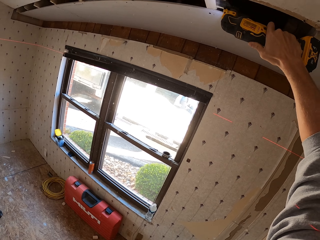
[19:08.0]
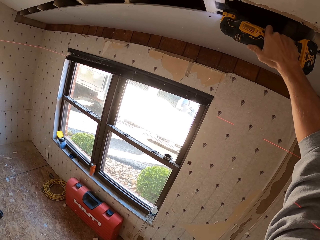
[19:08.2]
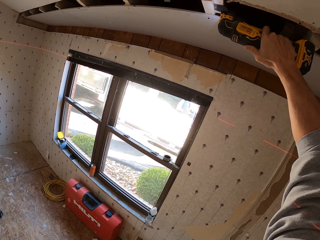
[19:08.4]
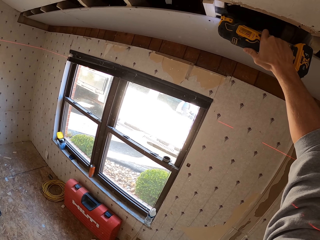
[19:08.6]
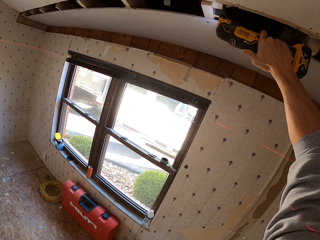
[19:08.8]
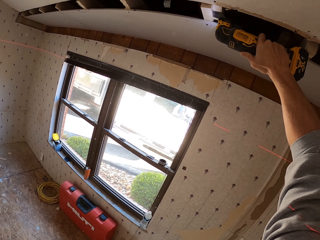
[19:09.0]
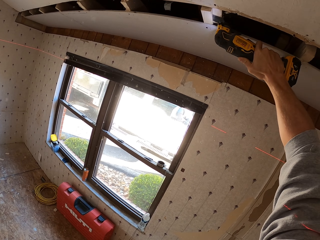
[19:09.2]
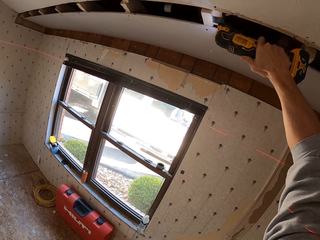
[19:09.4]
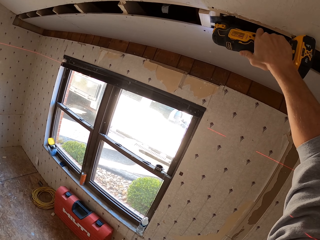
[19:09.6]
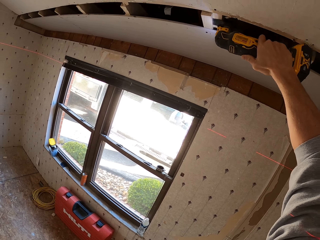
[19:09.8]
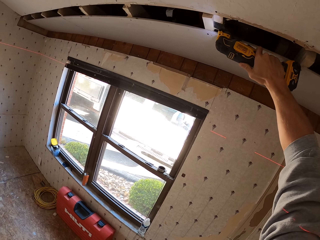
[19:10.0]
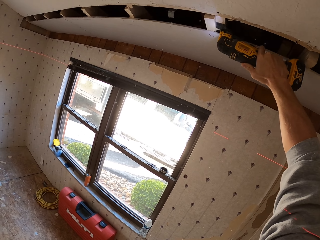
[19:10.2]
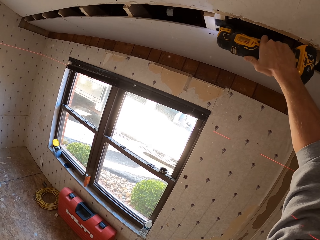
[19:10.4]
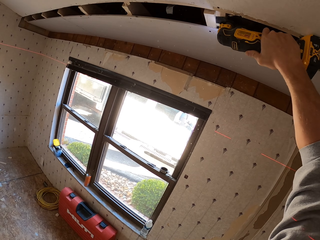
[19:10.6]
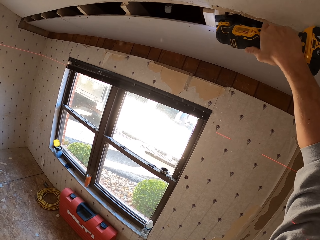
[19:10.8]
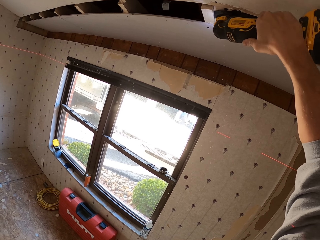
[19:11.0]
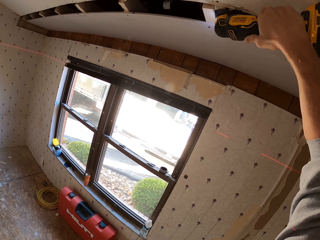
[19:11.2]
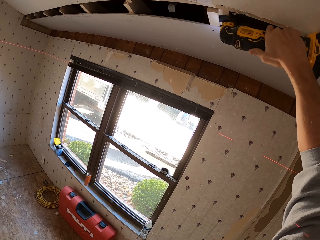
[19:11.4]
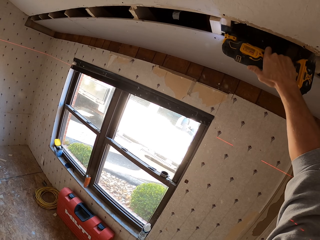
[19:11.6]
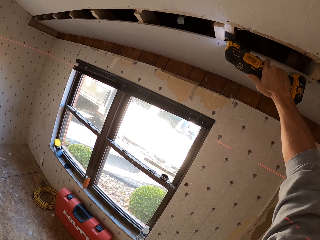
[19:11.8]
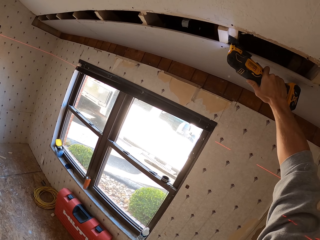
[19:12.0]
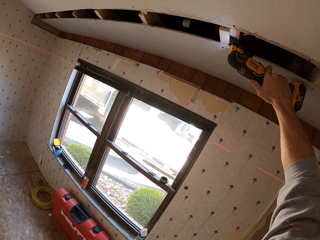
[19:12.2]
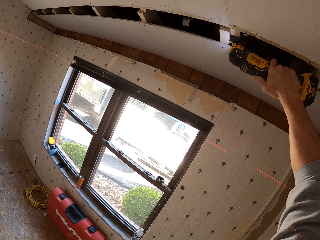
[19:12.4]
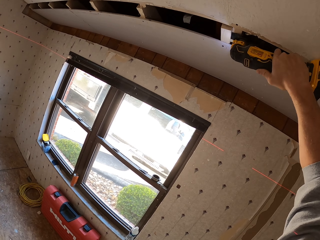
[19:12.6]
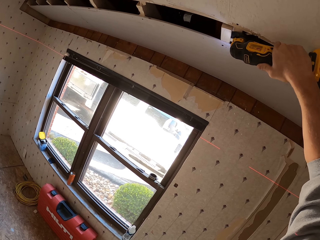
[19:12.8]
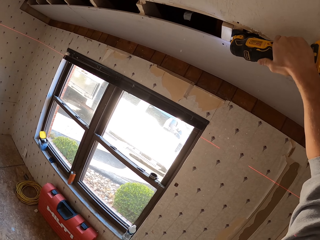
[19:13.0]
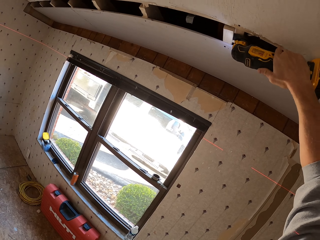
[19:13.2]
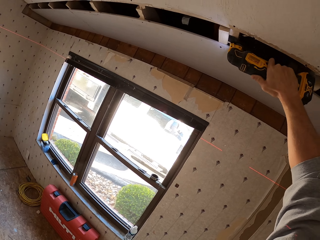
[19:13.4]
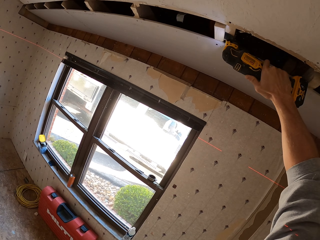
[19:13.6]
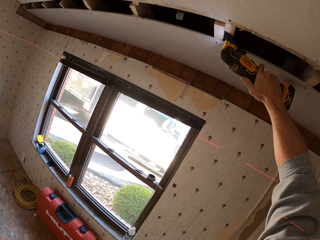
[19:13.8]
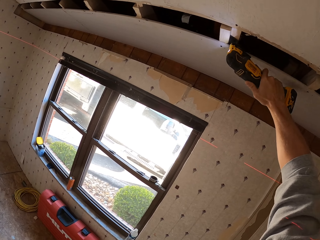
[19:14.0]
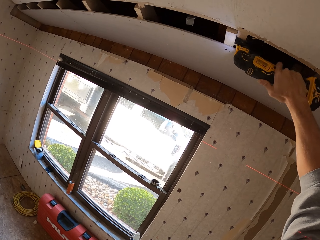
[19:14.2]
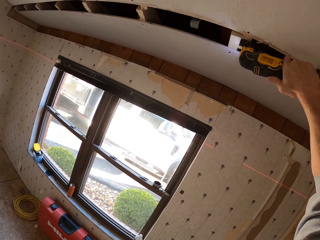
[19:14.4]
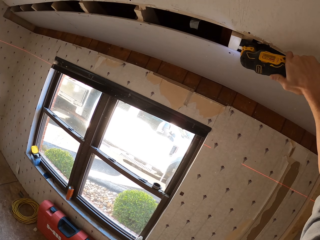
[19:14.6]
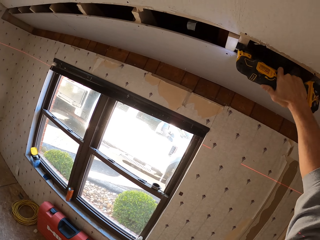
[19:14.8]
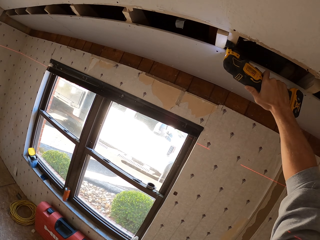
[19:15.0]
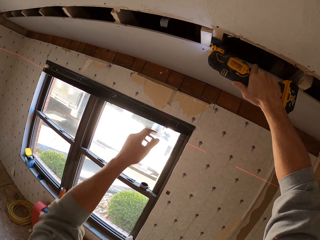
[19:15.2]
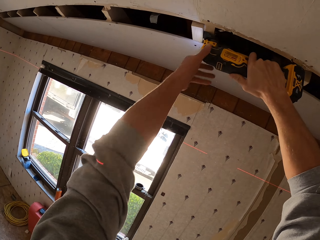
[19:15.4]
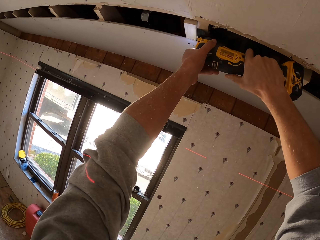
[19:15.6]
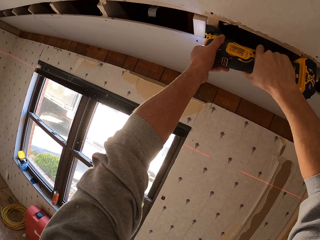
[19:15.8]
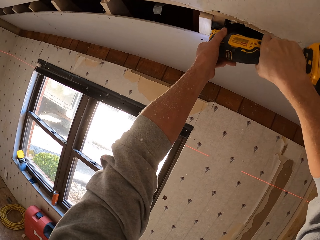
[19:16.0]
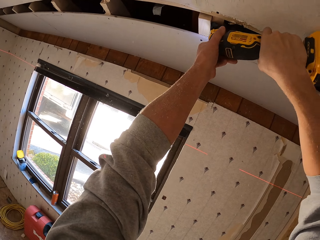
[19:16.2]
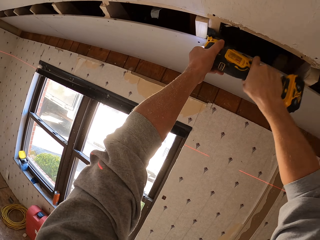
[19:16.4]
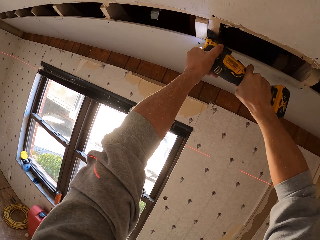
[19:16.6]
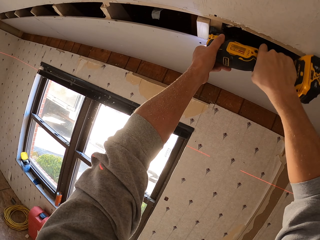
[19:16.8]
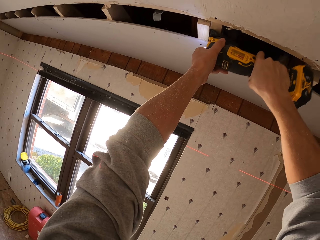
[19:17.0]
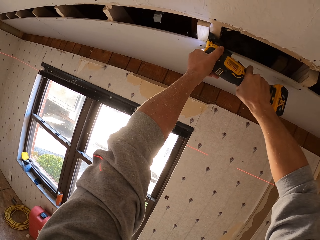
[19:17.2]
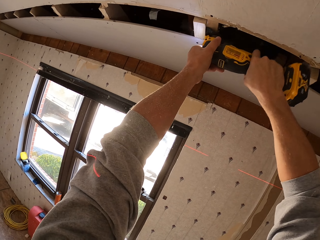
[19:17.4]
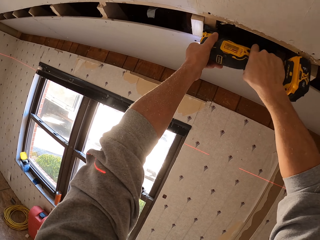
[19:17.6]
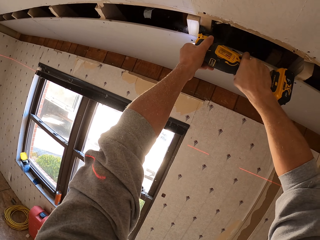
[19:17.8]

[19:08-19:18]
The camera wearer turns to the side. They cut the wood with the wood trimmer.

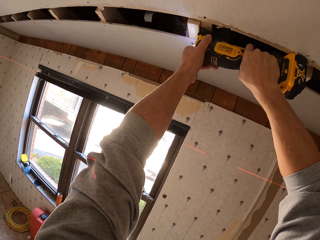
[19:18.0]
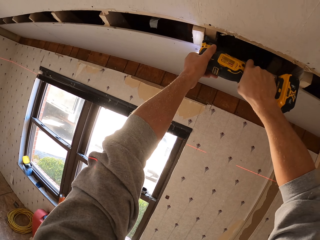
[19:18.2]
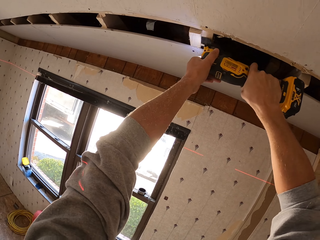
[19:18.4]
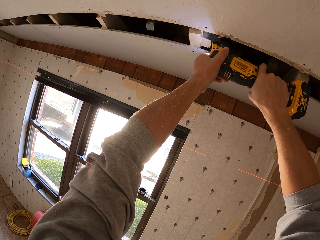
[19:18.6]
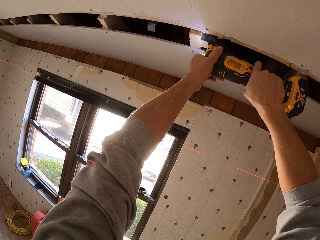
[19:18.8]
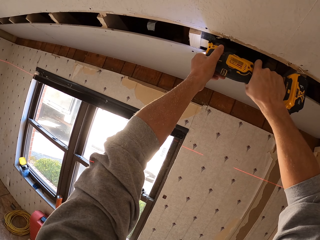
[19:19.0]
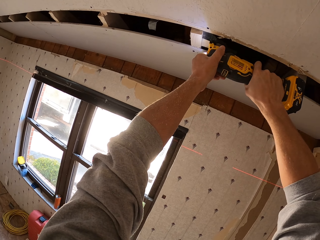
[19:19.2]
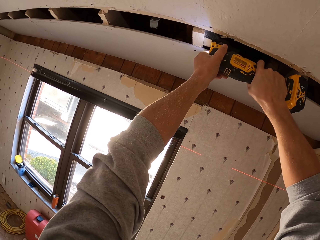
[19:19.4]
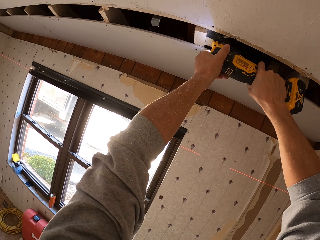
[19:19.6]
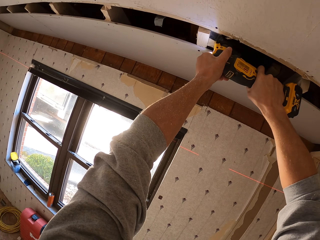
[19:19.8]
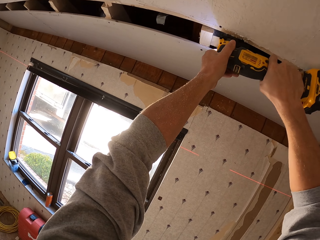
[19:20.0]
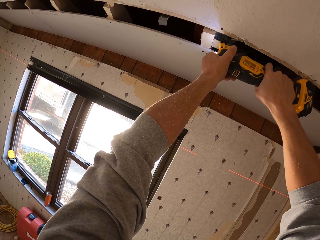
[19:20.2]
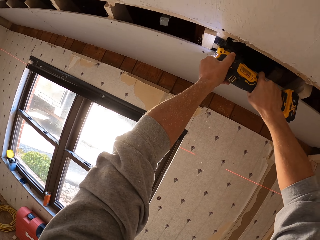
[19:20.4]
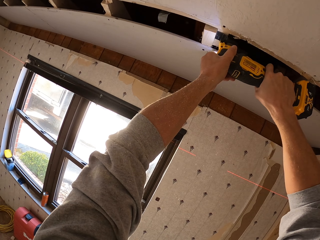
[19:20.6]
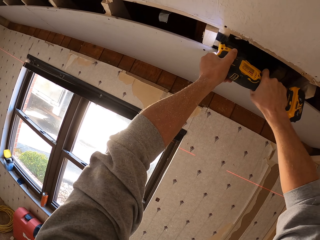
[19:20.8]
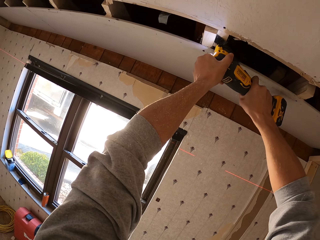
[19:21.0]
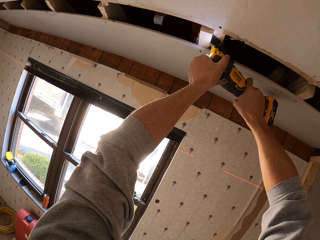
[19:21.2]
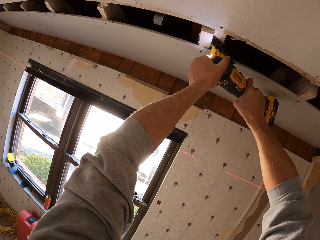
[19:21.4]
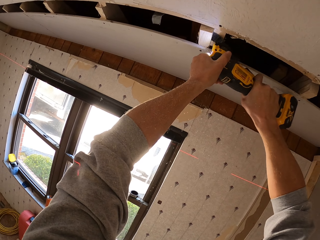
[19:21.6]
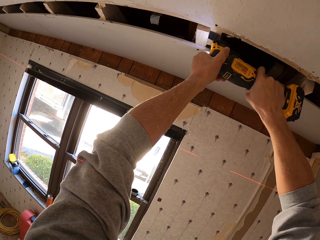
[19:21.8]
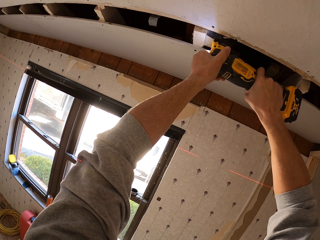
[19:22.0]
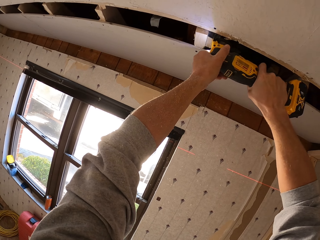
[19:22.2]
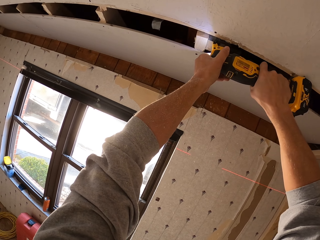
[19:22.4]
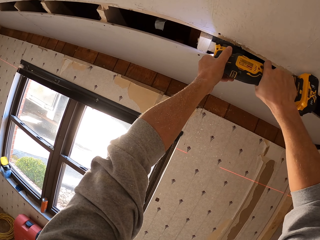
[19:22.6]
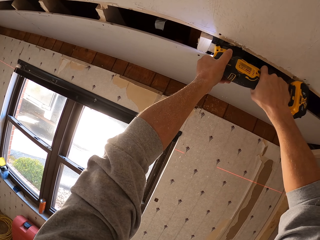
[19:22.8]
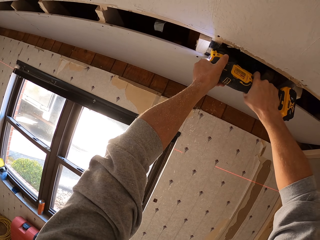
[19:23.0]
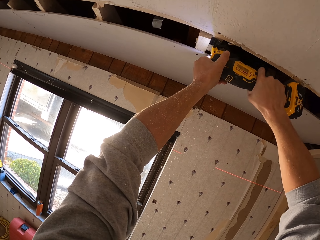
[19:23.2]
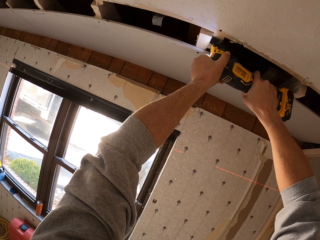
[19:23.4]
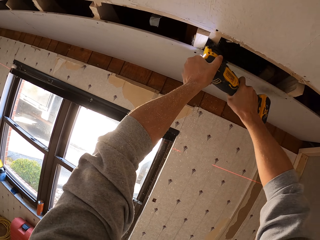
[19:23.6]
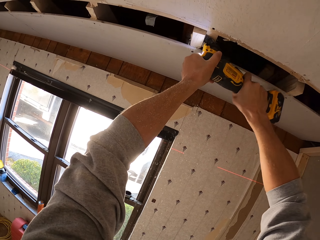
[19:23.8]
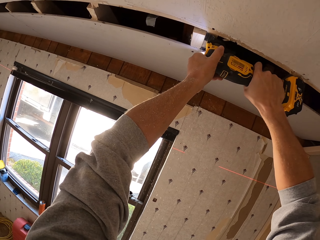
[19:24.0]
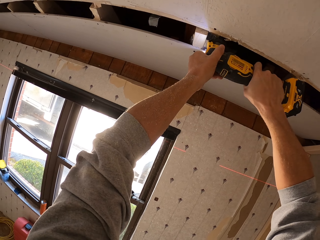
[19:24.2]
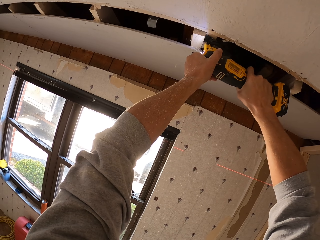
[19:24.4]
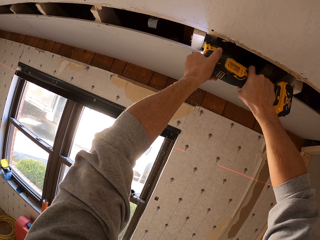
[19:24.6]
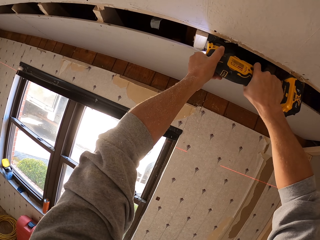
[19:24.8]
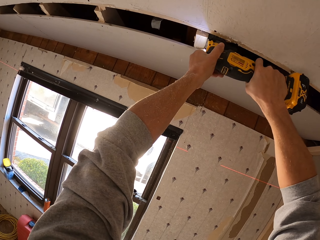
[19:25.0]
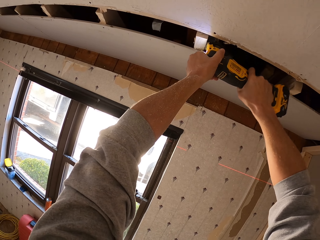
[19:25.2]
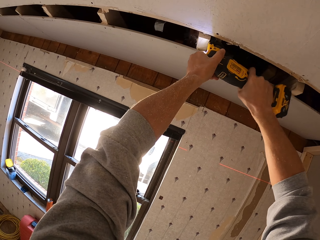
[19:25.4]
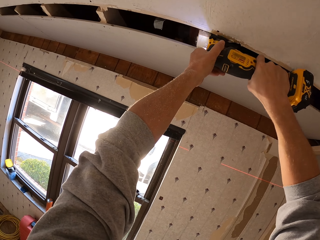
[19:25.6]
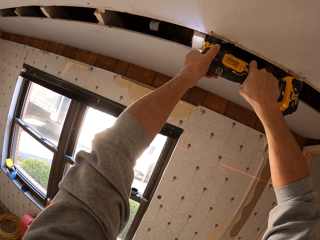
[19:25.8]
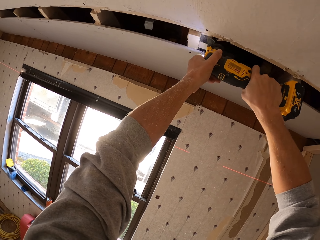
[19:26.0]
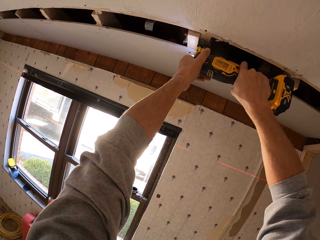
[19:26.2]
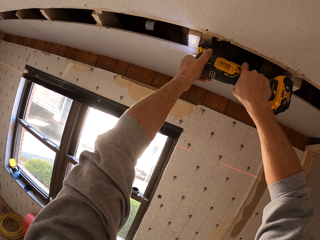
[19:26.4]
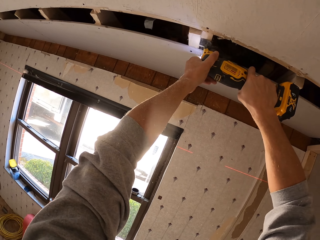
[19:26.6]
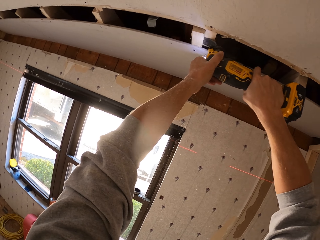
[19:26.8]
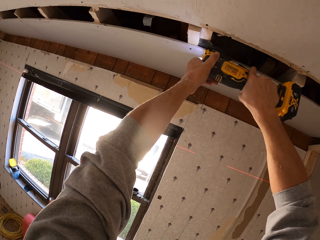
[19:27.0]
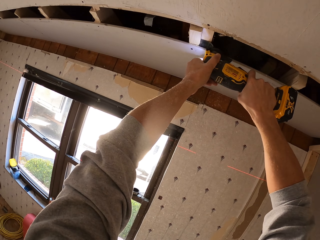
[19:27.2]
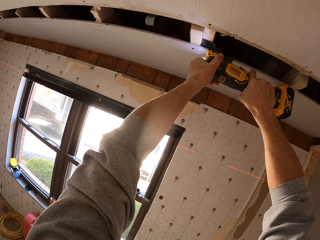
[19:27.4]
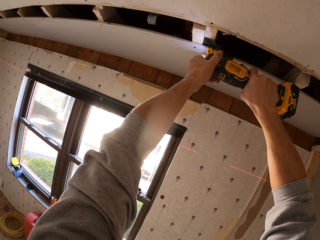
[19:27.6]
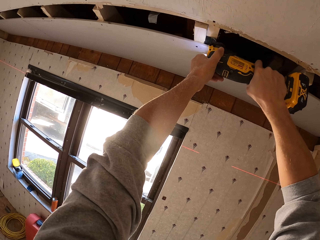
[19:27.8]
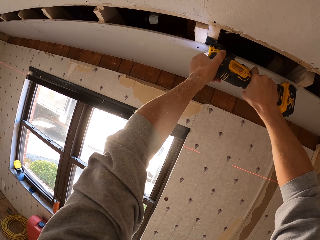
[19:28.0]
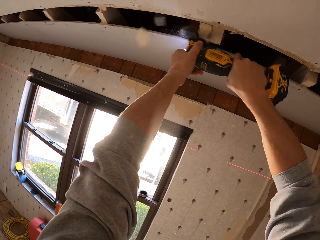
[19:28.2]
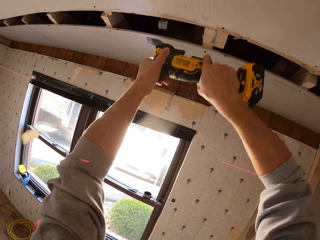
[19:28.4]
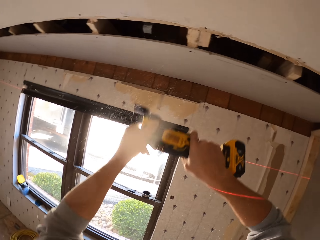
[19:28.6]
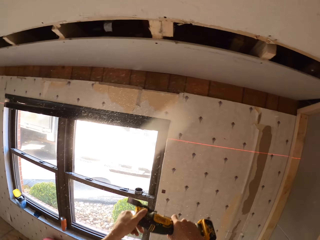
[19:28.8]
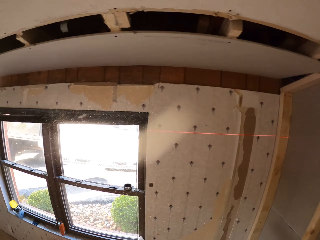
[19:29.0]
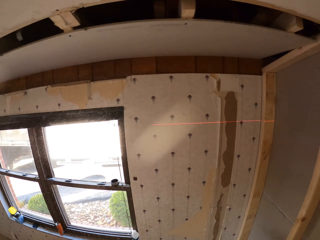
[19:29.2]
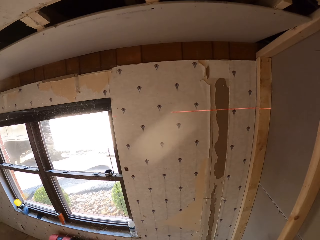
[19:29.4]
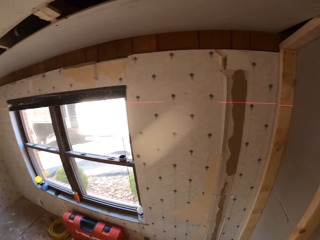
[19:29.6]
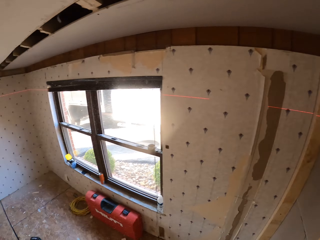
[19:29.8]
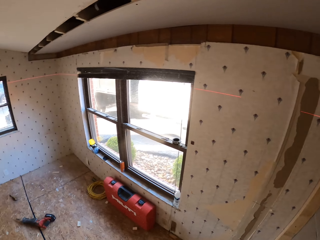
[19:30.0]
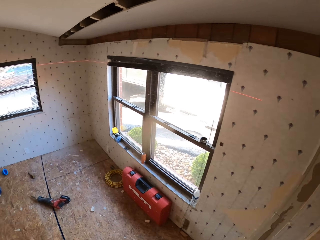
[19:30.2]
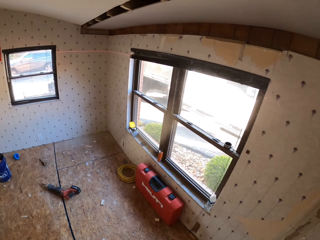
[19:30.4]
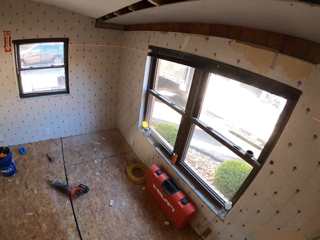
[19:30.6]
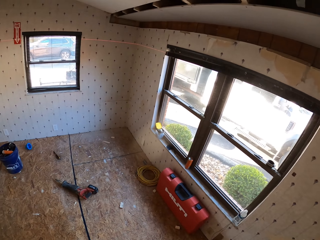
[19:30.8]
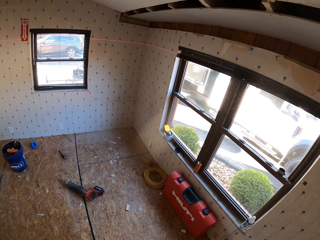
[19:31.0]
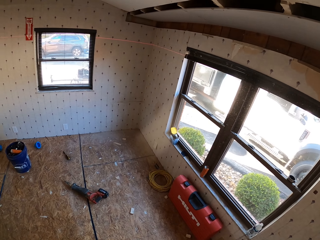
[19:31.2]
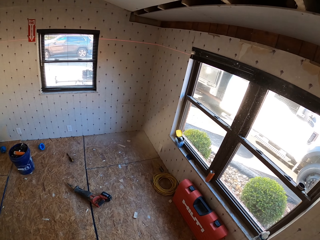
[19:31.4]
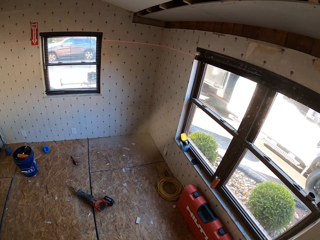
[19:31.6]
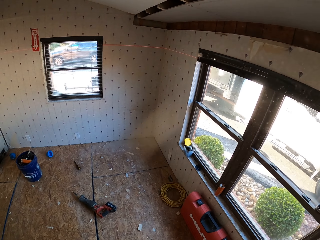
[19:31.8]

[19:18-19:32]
The camera wearer turns to the side. They cut the wood with the wood trimmer. They hold the wood trimmer. They stare at the roof. They turn around. They look around the room.
